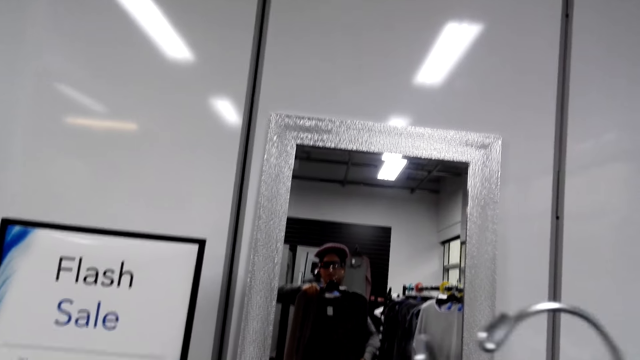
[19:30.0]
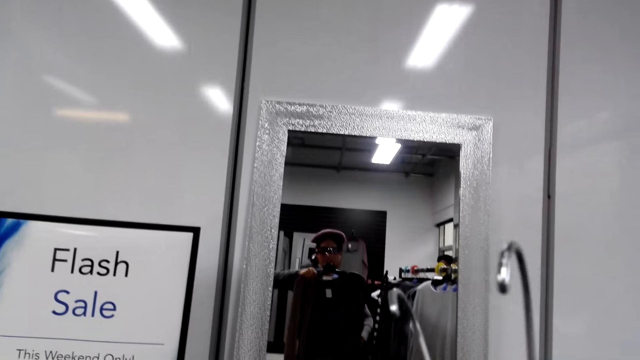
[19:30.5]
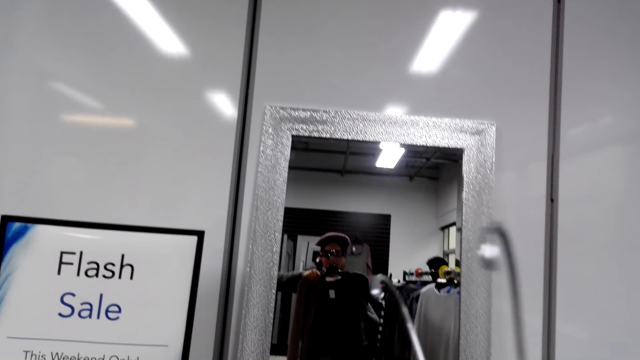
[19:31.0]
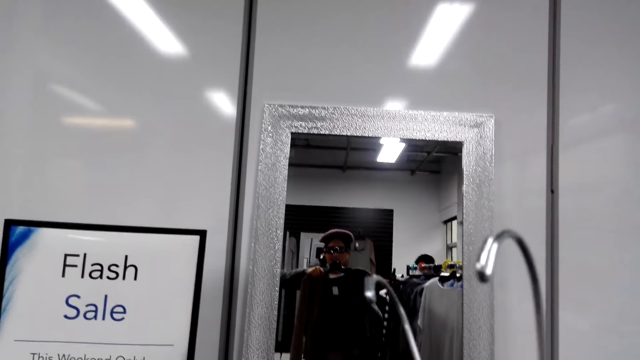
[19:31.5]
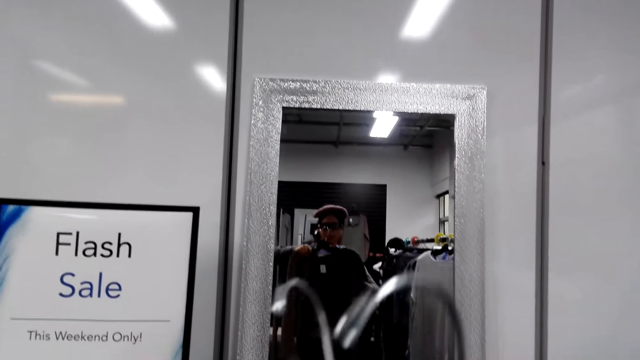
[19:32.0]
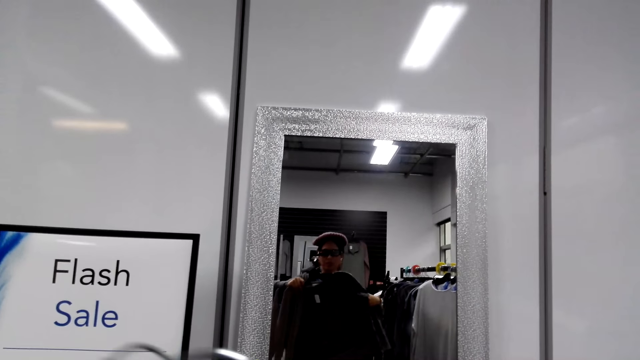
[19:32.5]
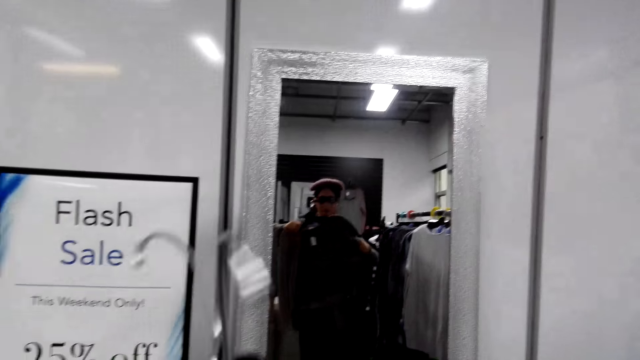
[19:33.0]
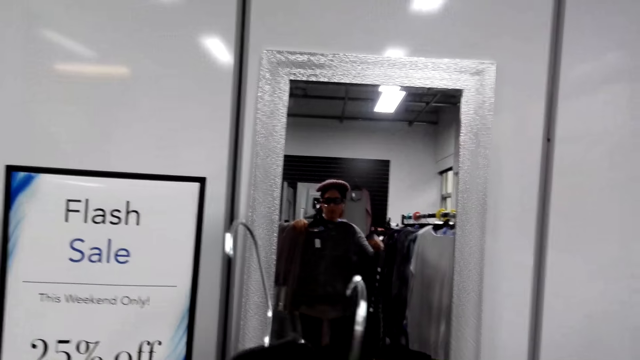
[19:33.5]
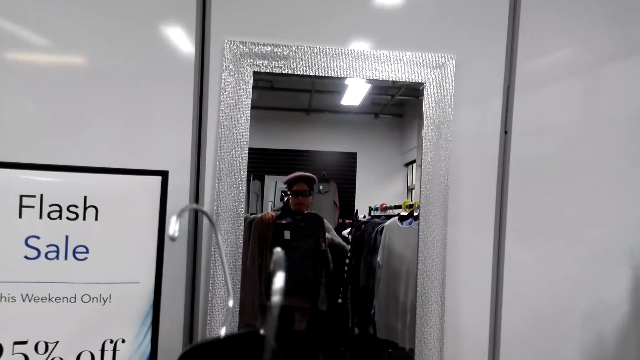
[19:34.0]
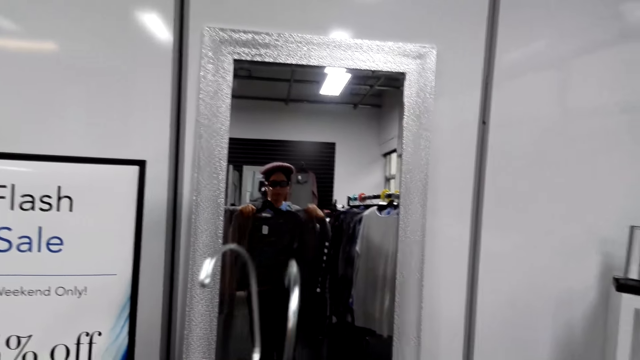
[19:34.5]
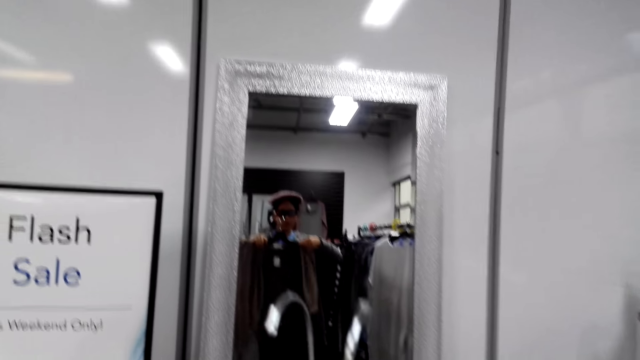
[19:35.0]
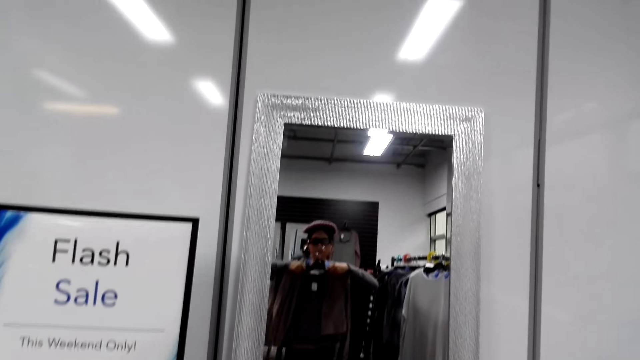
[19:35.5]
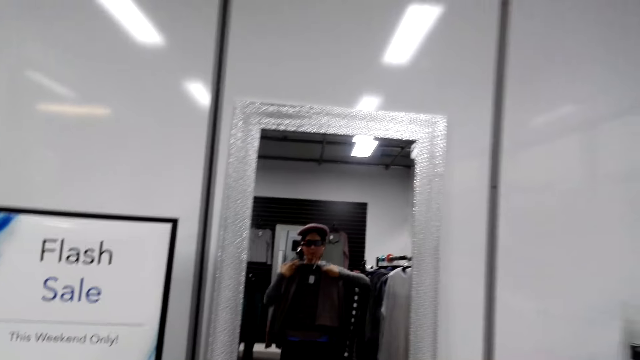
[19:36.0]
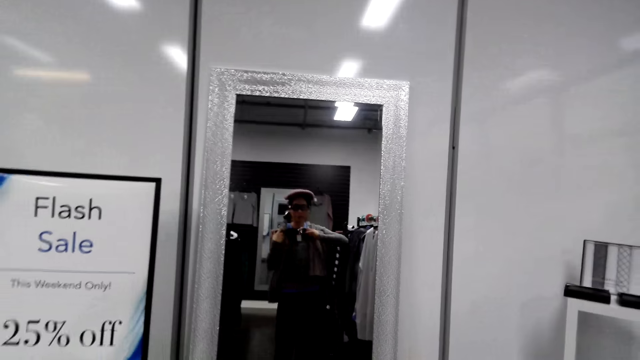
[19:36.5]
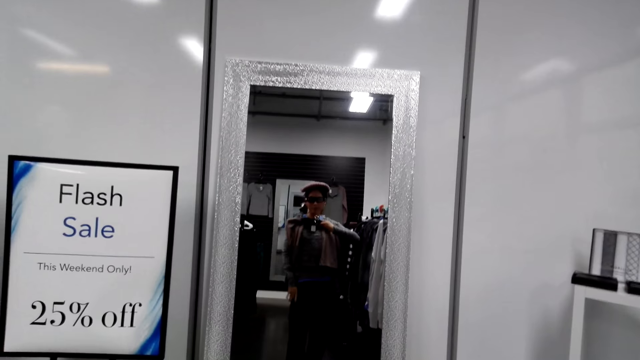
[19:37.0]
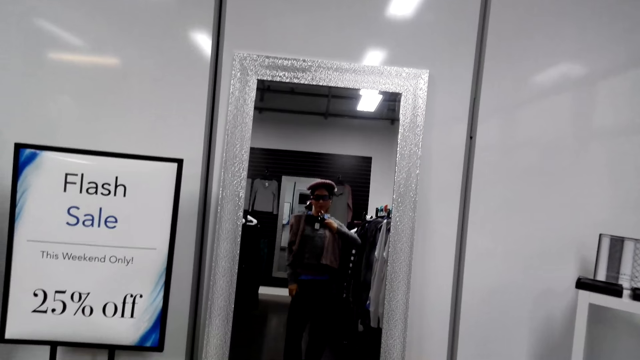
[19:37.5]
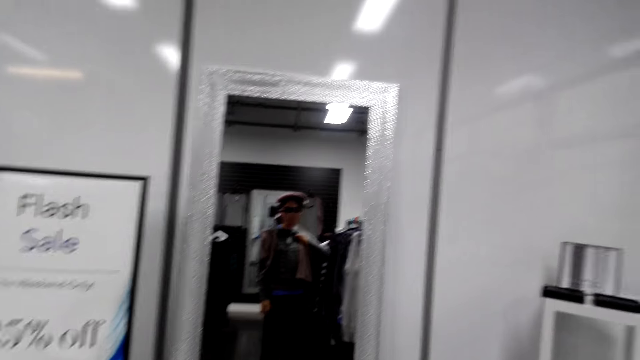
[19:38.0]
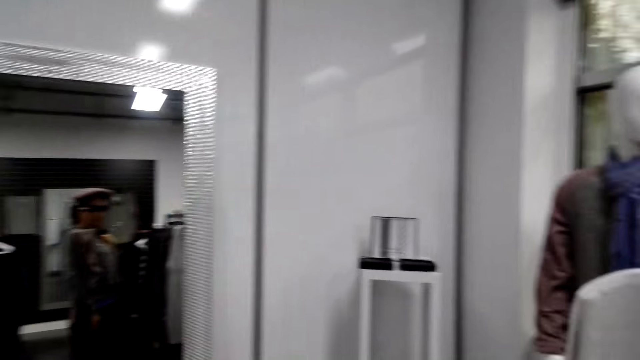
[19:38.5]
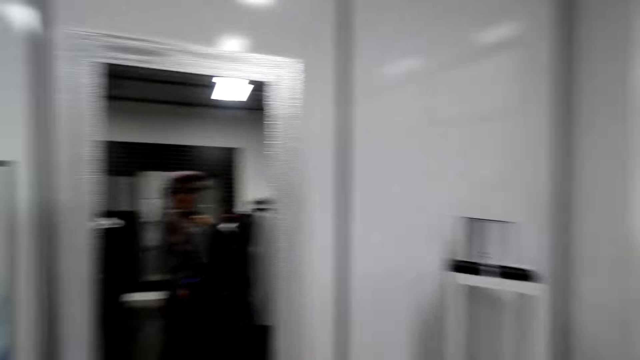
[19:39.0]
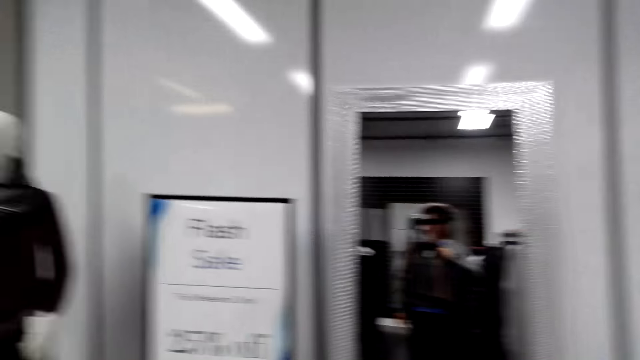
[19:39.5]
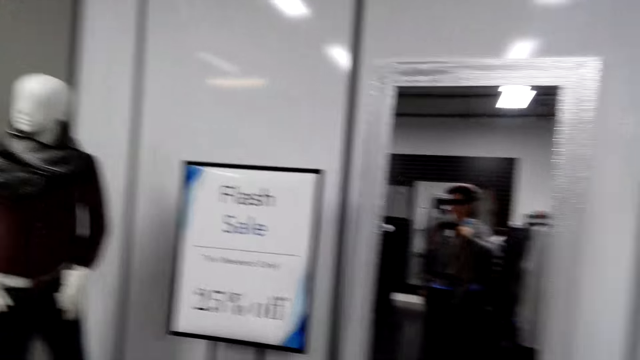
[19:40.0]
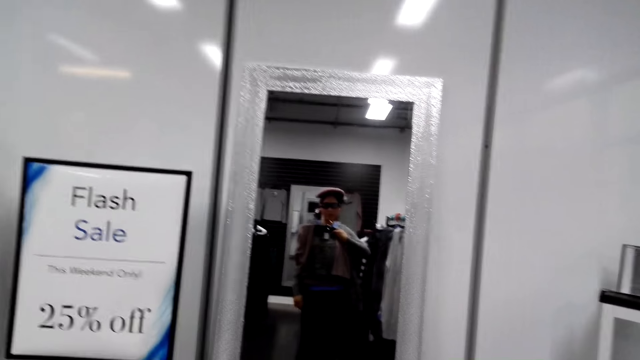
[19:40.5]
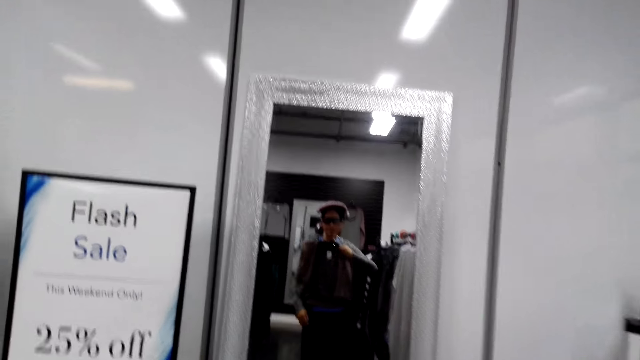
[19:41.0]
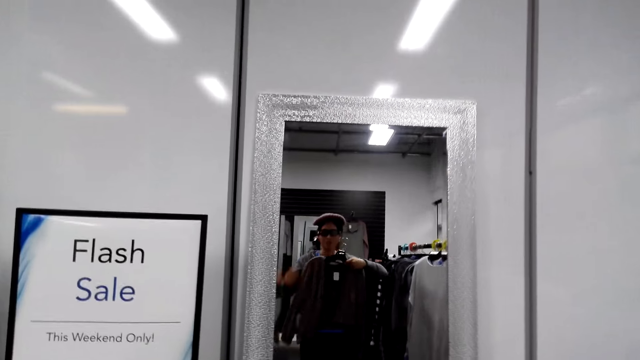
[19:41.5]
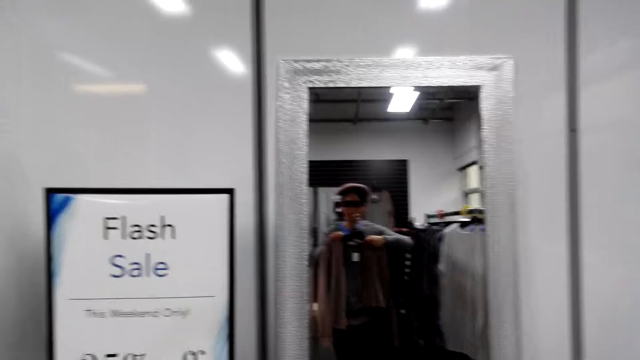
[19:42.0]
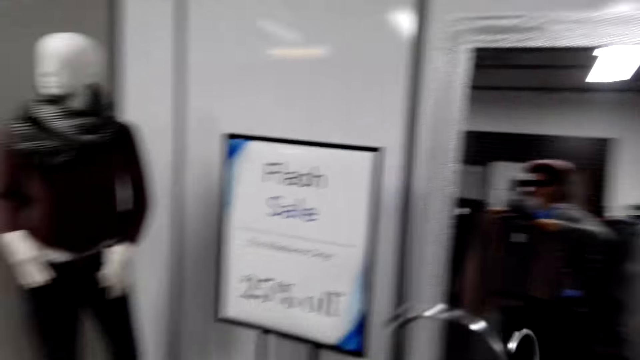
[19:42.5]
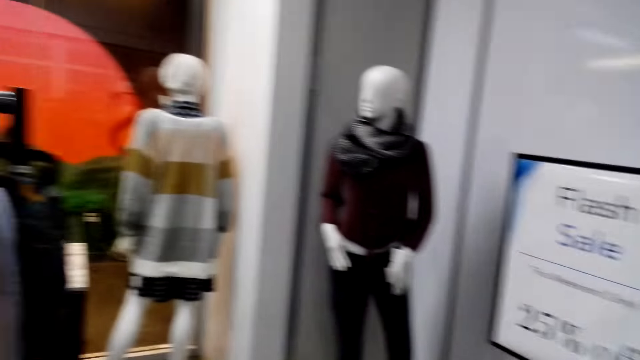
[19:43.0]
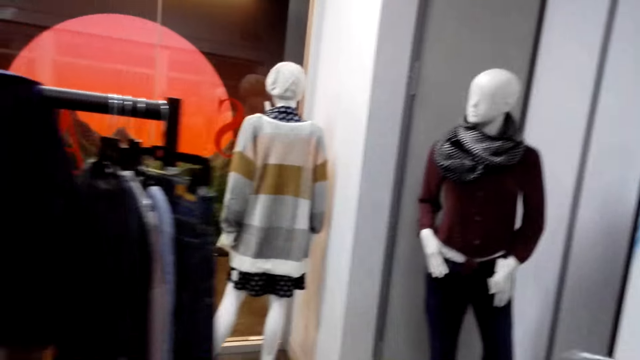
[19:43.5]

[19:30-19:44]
The shop attendant talks. The camera wearer talks. They look at the cloth using a mirror. They turn right. They turn left.

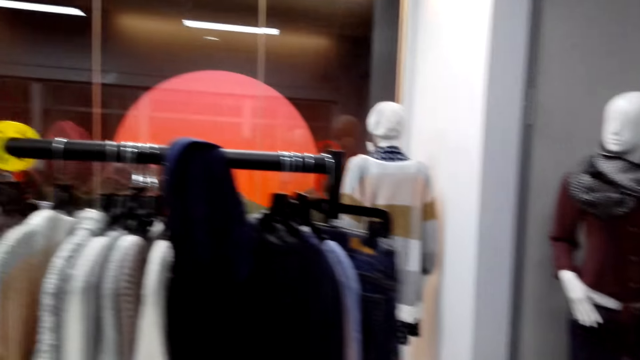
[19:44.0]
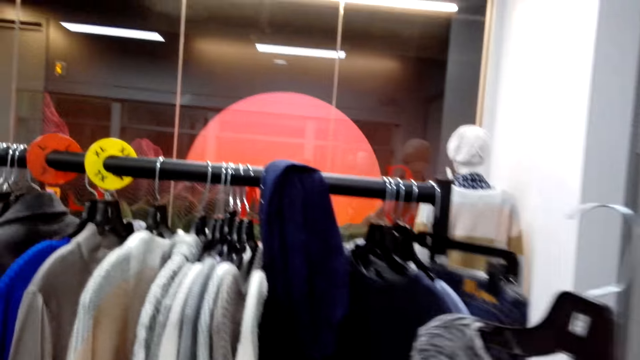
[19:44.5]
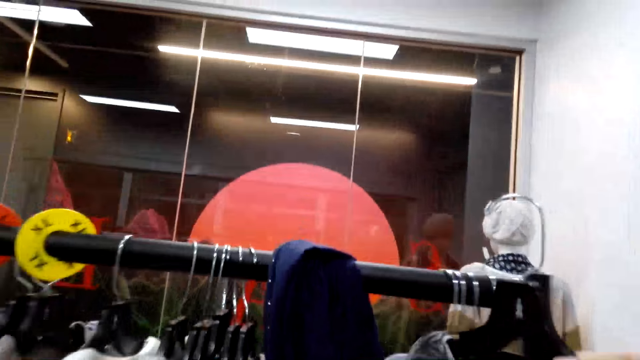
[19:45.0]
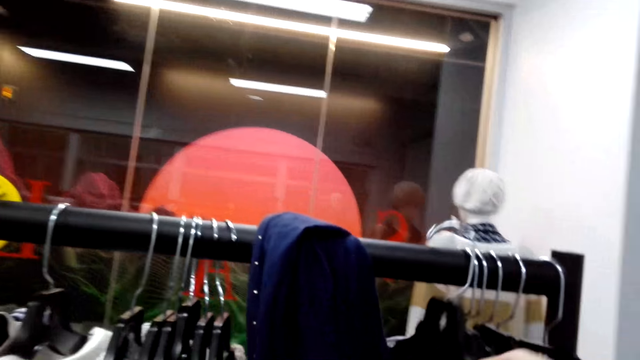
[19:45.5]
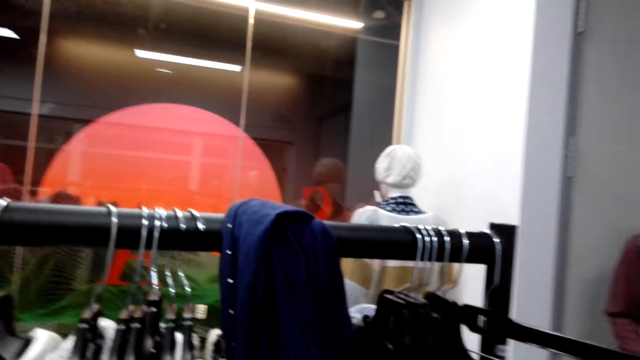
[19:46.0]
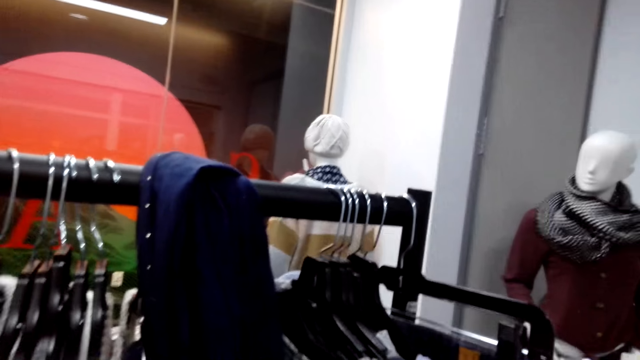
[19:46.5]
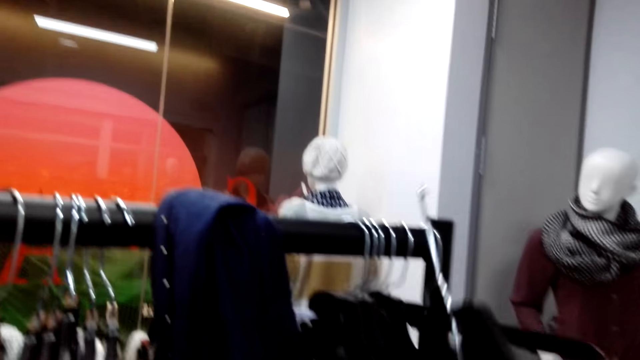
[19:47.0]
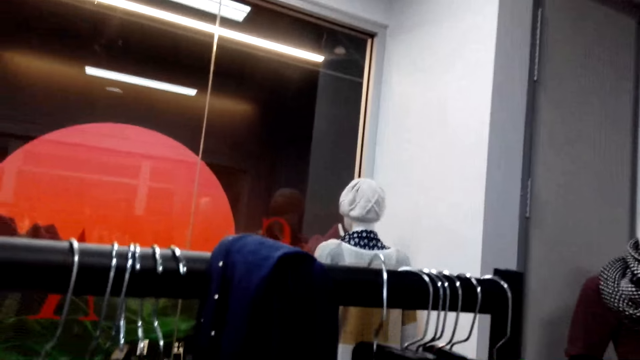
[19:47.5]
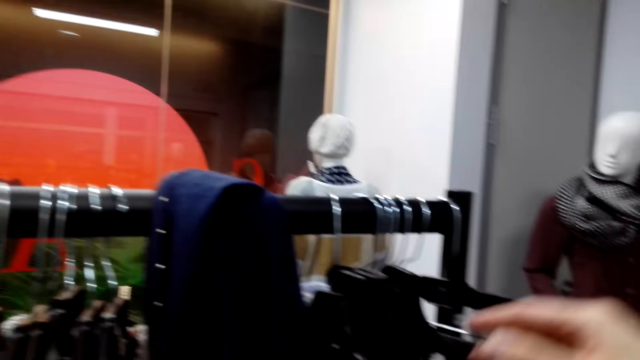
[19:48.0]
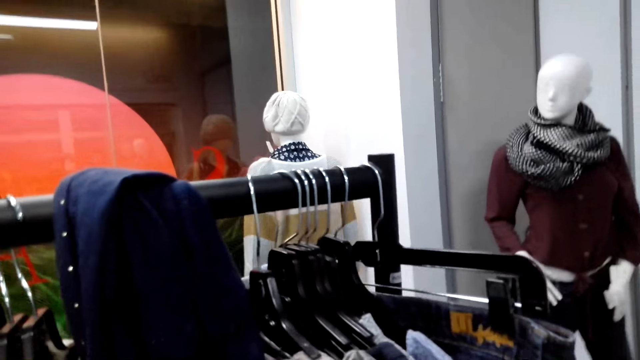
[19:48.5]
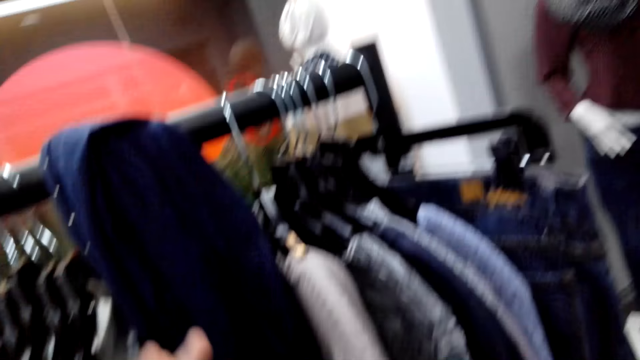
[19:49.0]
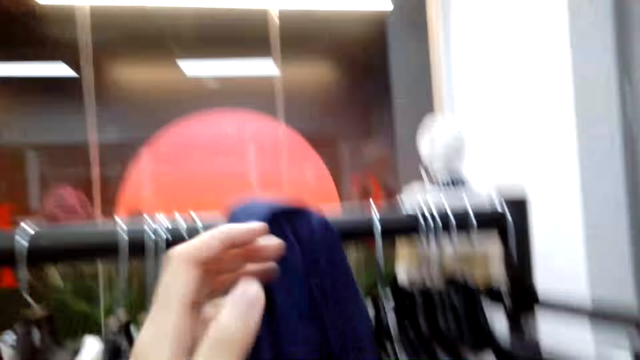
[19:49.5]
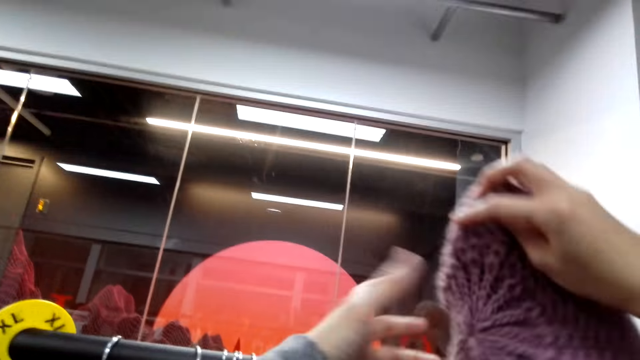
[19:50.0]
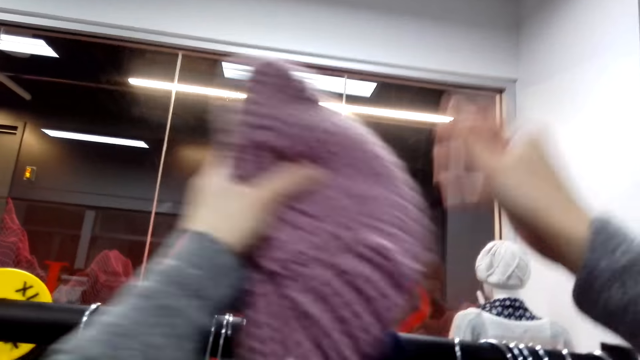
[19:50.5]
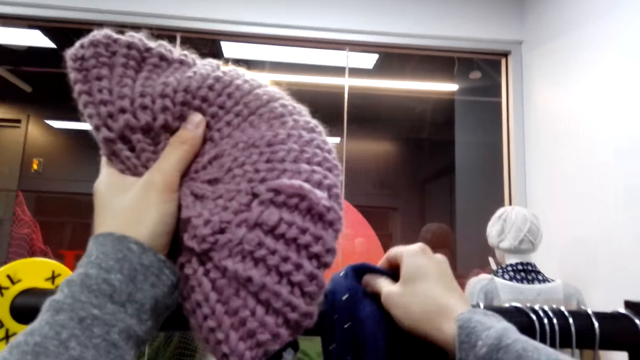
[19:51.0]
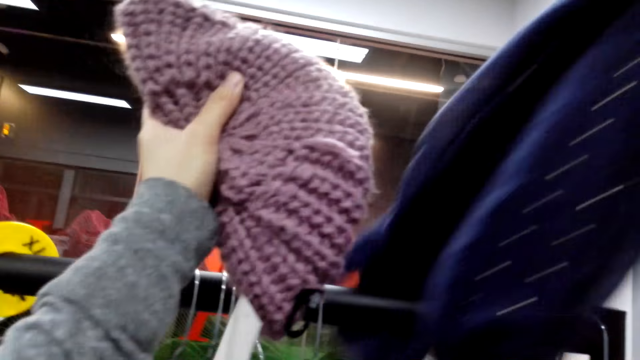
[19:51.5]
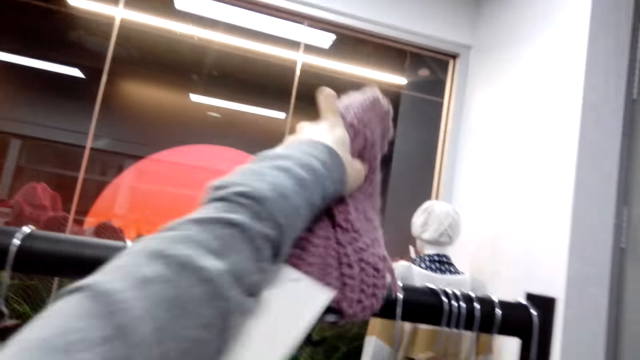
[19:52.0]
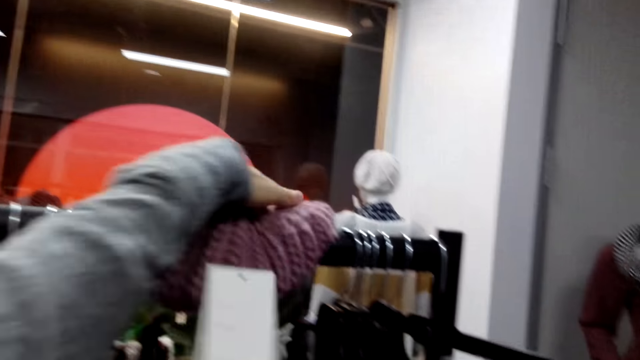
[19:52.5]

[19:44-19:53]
The camera wearer puts back the cloth in a hanging bar. She puts back the cloth in the hanging bar again. She exchanges the hat to the left hand. She lifts the marvin. She takes her cloth from the hanging bar.
